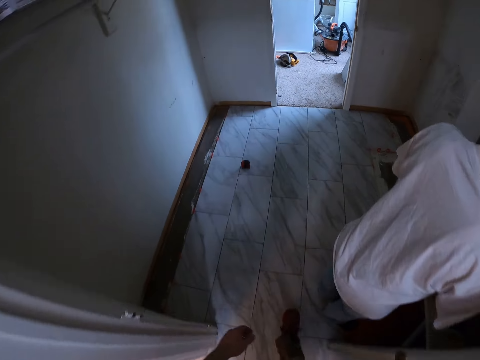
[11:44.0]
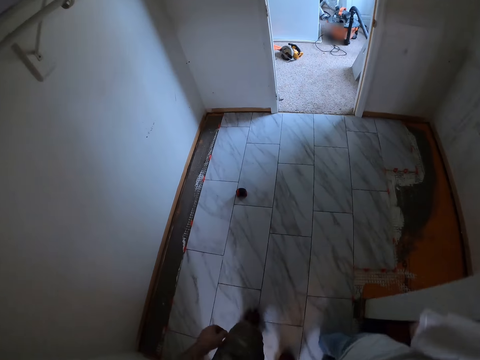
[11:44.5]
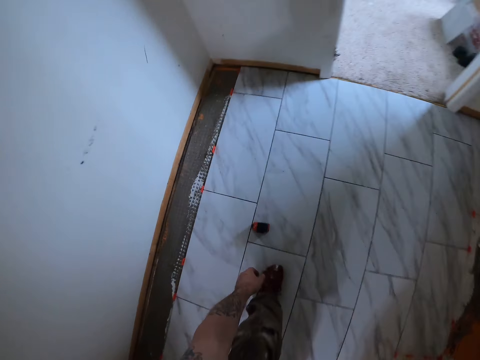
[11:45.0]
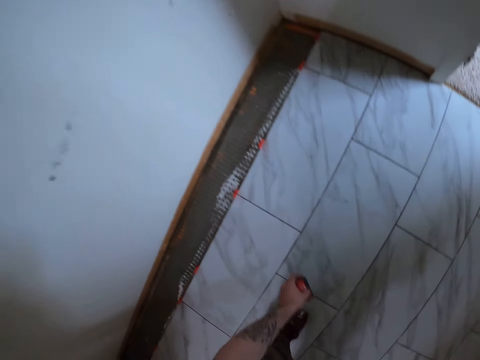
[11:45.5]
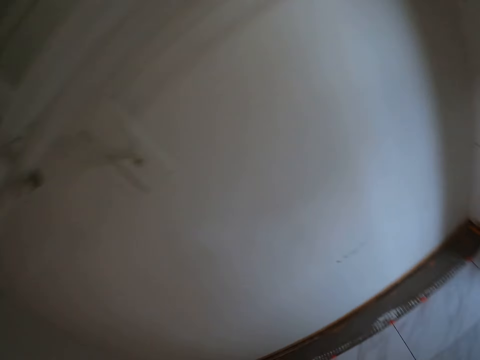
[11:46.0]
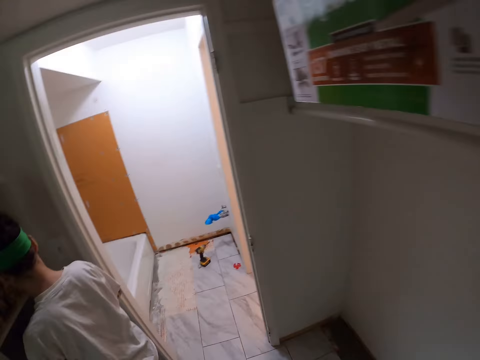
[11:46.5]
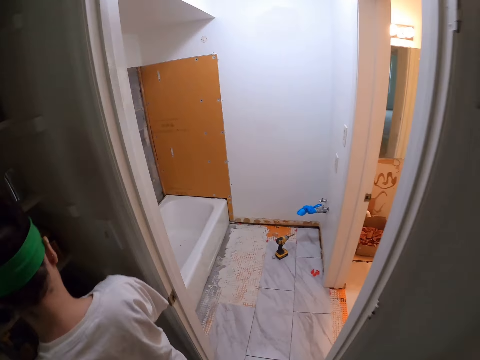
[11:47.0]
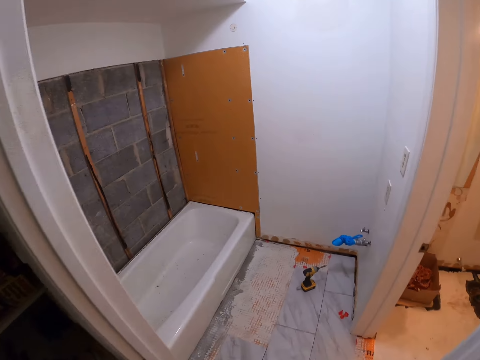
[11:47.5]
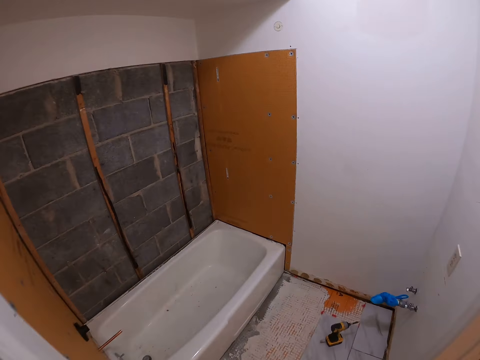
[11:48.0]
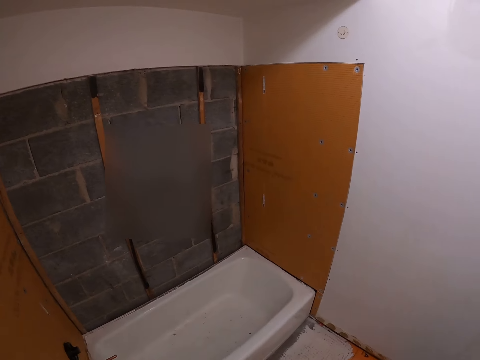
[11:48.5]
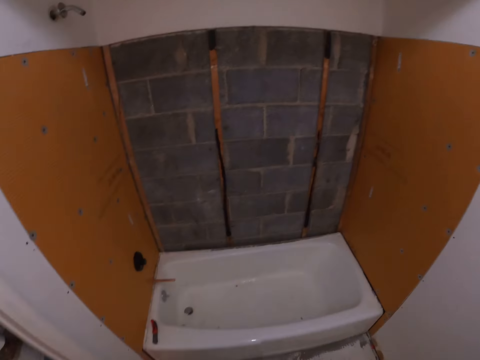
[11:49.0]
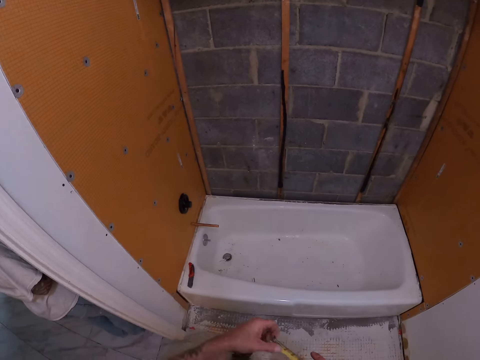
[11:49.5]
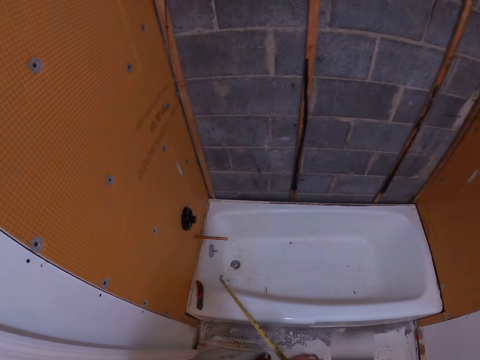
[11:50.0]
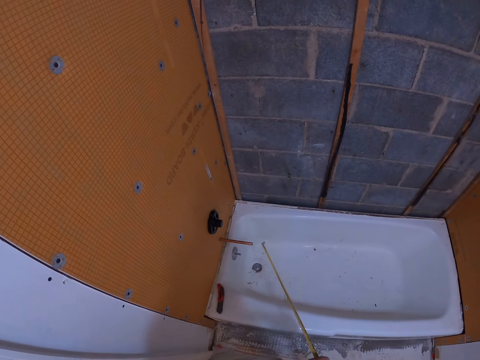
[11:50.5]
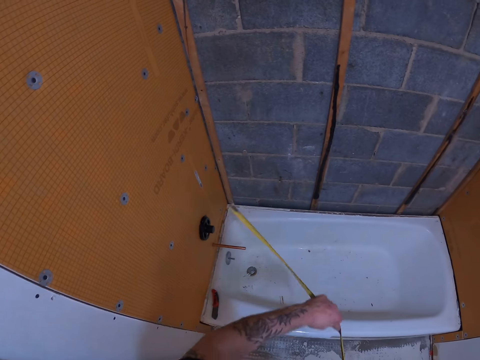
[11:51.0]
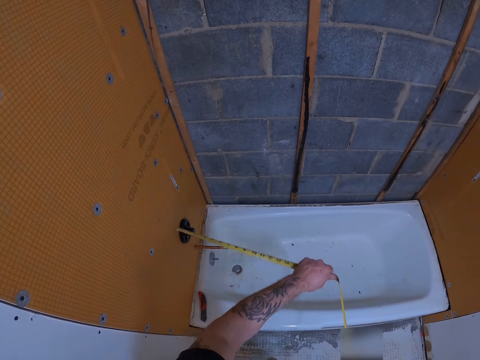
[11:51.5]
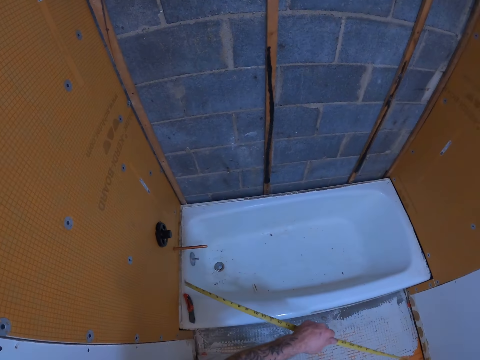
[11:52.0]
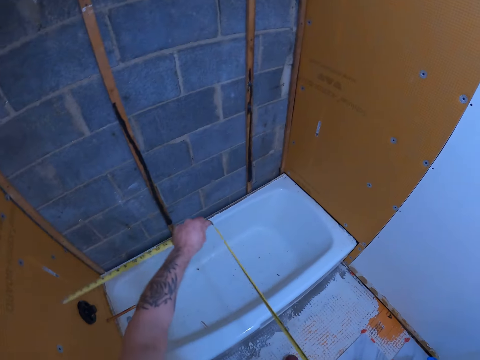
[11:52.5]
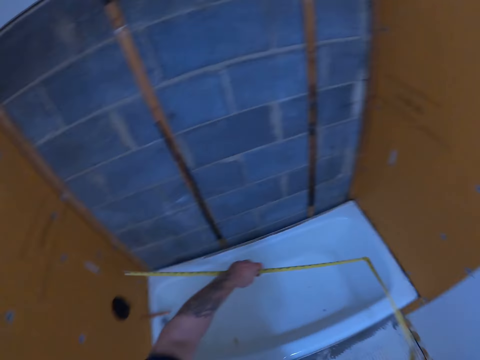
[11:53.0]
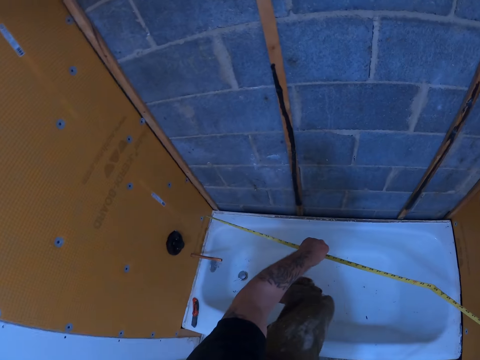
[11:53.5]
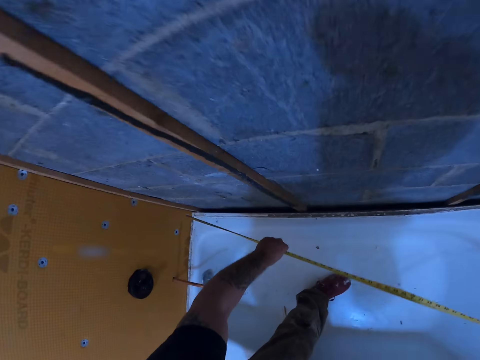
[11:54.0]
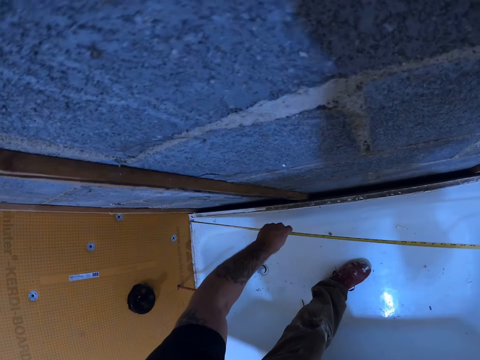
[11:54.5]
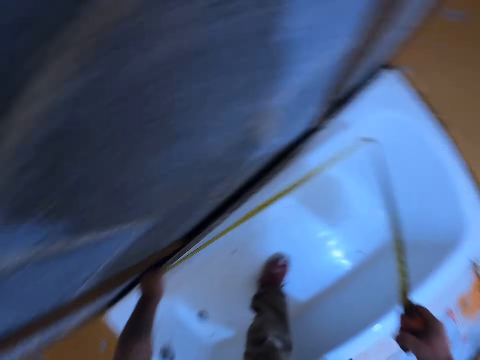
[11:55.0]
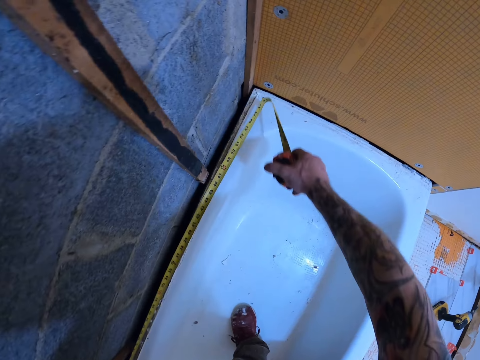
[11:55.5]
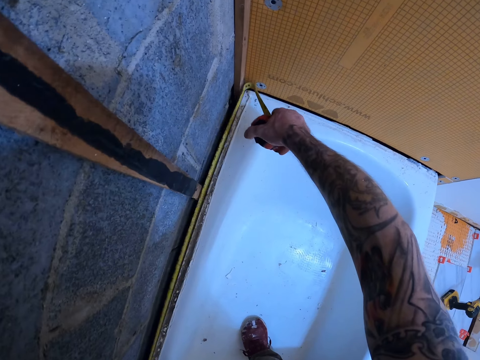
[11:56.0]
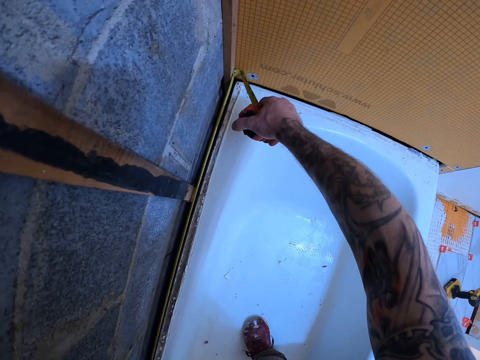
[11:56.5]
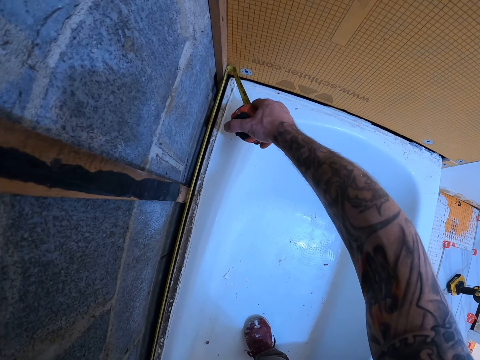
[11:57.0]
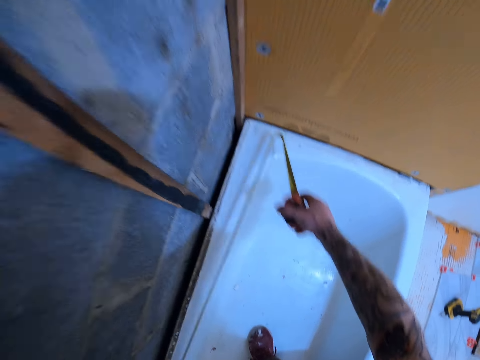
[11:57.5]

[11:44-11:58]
The camera wearer picks up a tape measure from the floor. They measure the bath tub with the tape measure. They pull the tape. They measure a wall.

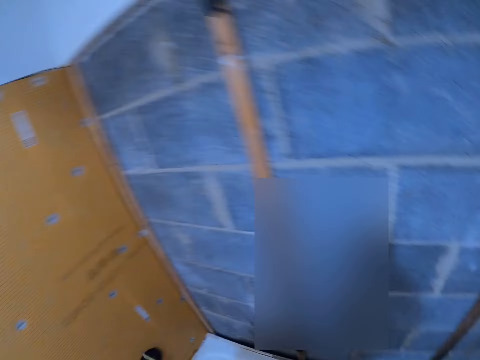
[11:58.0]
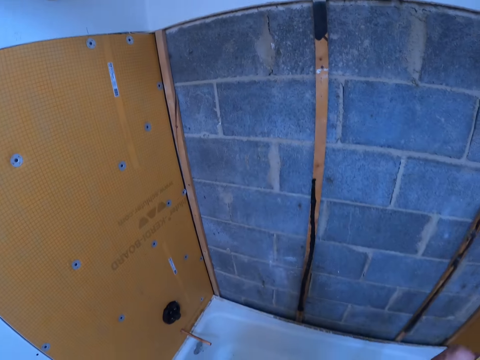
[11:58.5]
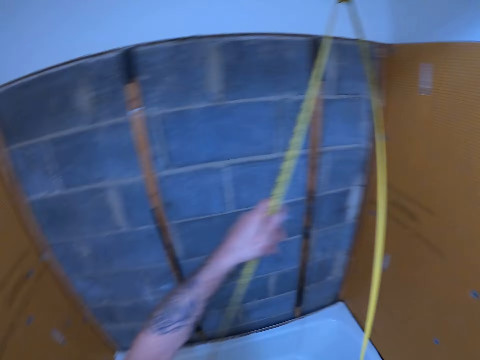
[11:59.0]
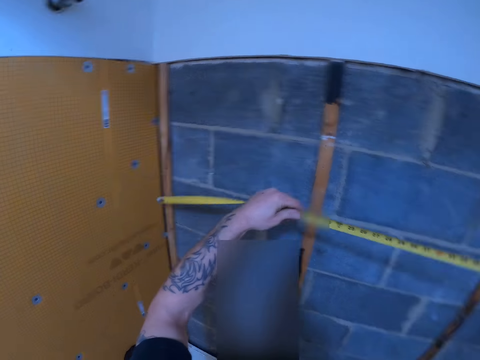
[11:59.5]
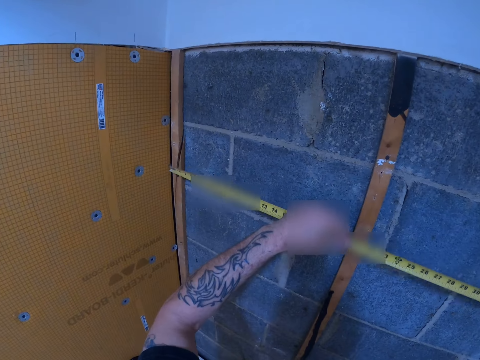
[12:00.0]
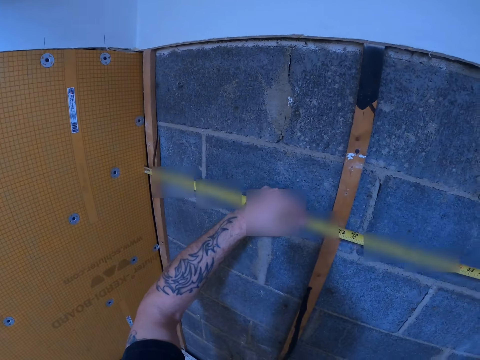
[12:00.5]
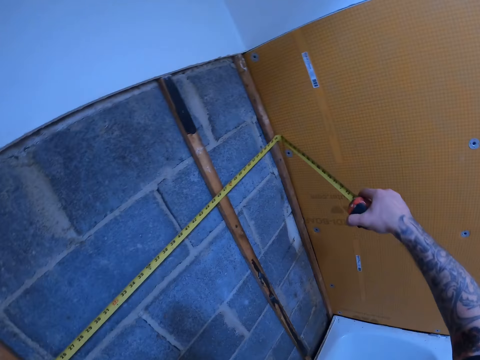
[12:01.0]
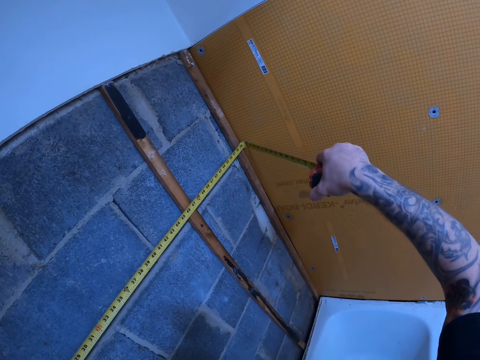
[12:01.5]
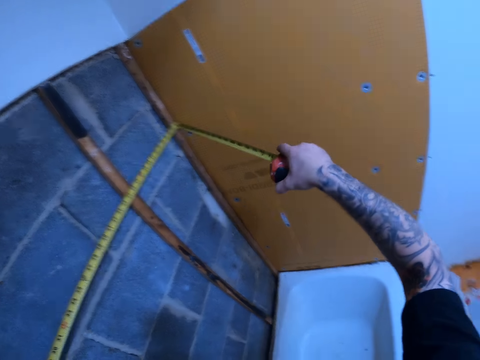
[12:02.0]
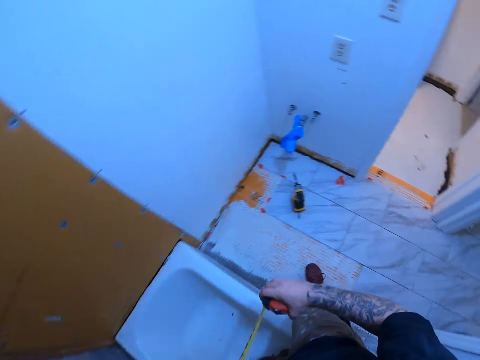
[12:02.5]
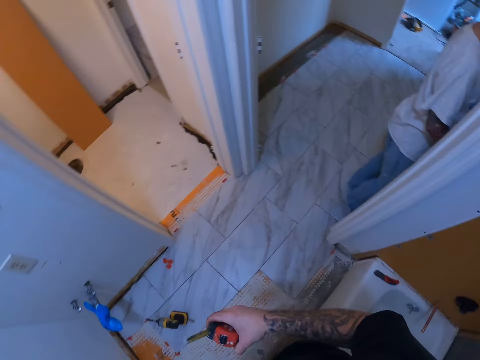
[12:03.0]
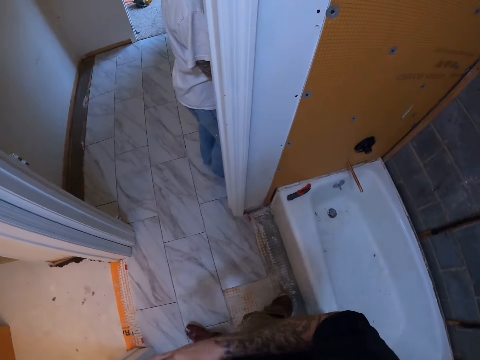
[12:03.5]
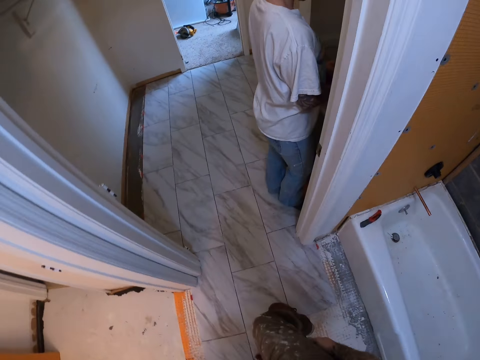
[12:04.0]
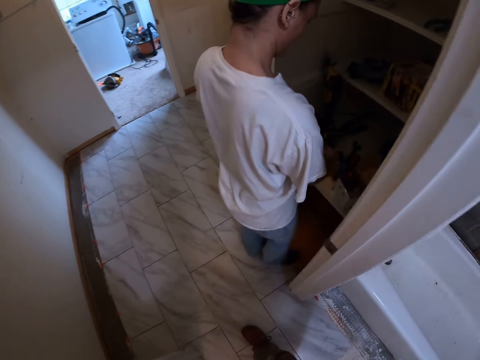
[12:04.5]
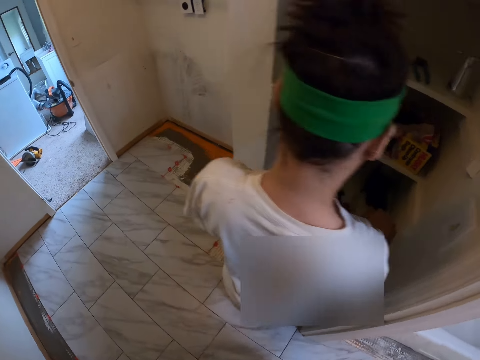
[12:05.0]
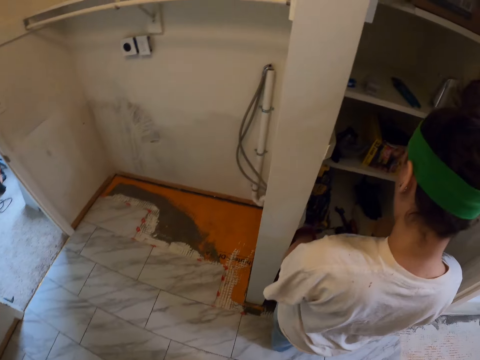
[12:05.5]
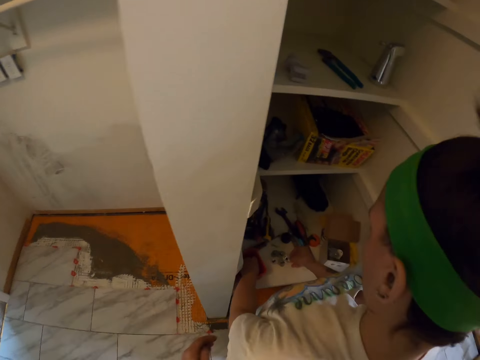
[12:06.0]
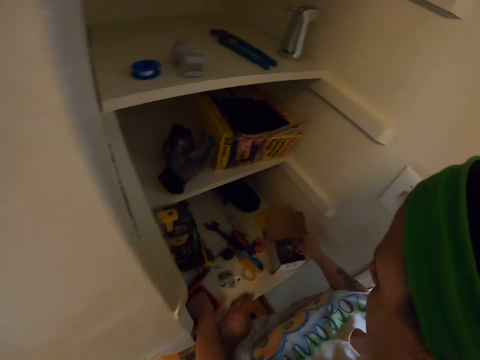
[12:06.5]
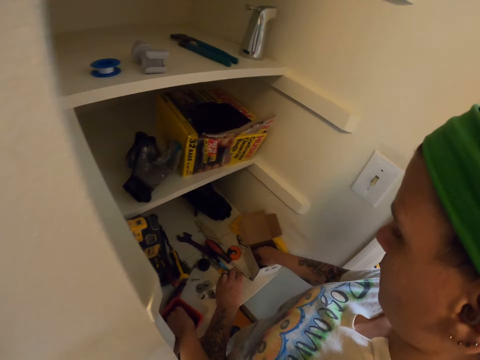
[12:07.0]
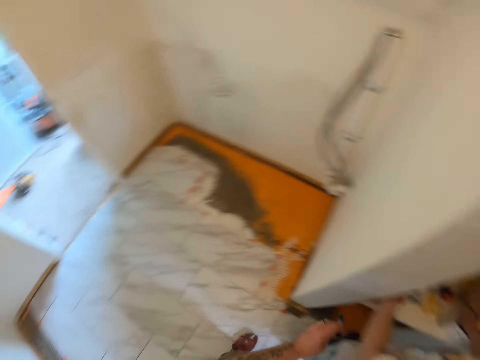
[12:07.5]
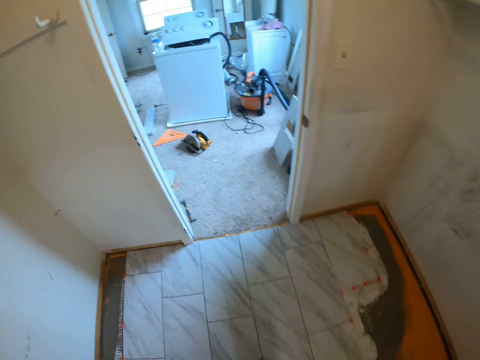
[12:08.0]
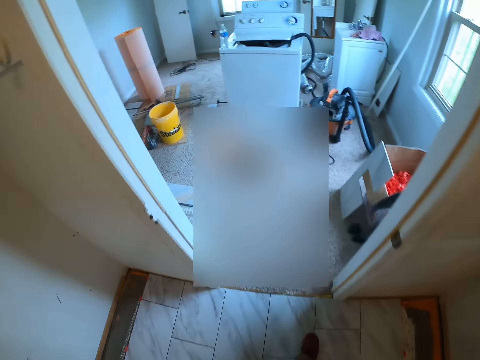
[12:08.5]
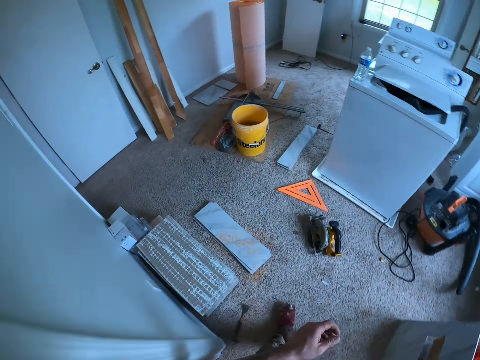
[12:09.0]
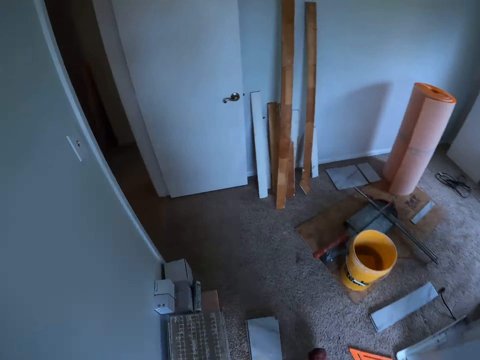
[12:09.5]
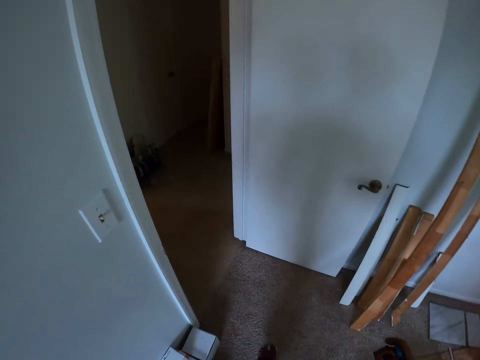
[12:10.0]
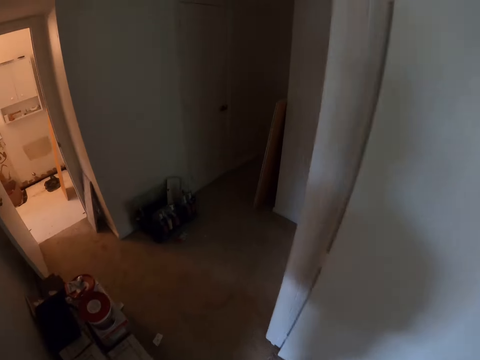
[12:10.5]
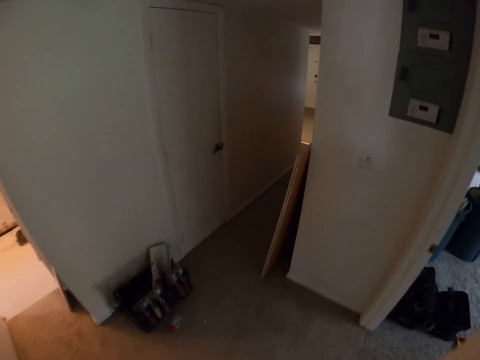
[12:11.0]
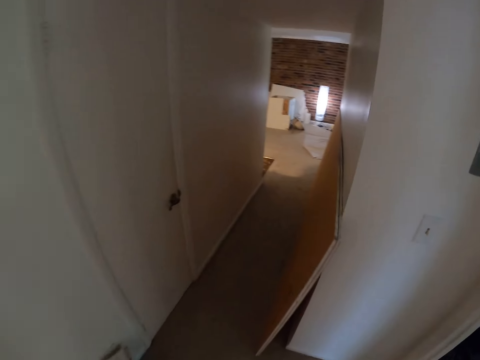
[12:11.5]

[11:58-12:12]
The camera wearer measures the wall with the tape measure. They walk around. They pick up a pen or grip cap from the shelf. They walk towards a room.
